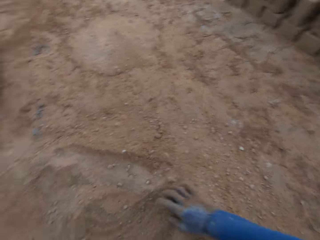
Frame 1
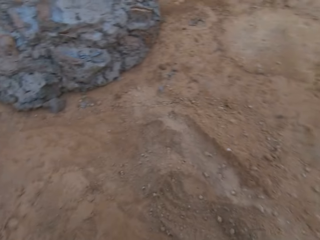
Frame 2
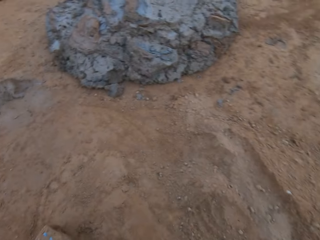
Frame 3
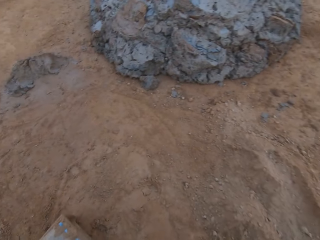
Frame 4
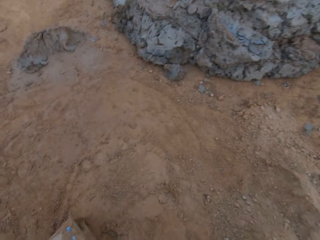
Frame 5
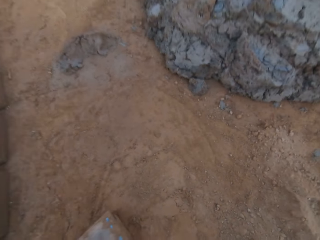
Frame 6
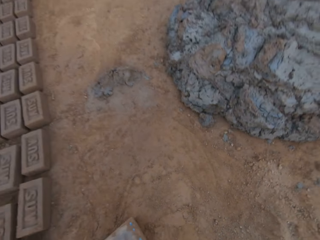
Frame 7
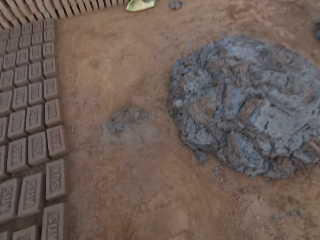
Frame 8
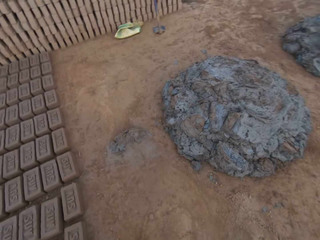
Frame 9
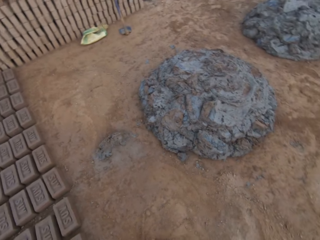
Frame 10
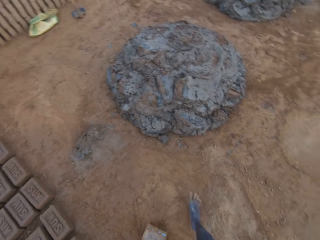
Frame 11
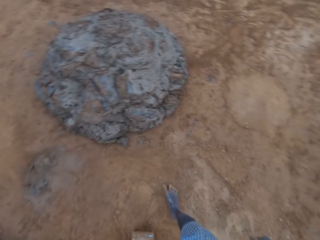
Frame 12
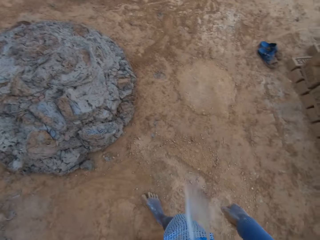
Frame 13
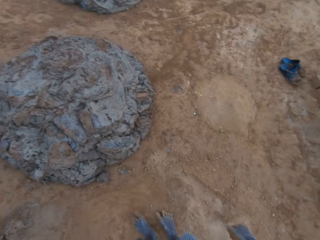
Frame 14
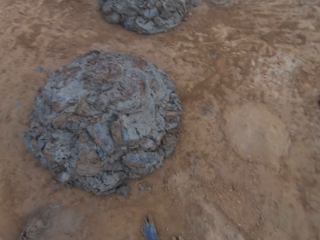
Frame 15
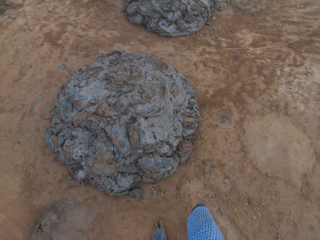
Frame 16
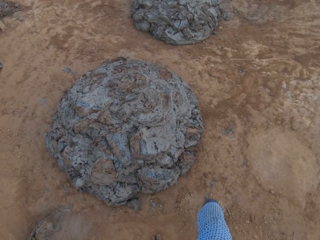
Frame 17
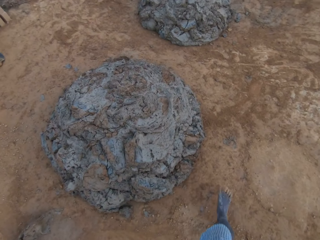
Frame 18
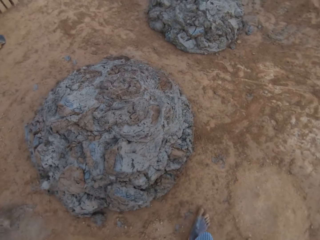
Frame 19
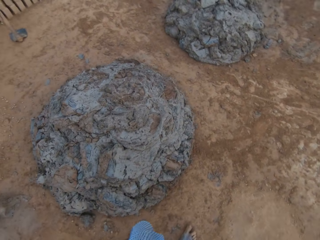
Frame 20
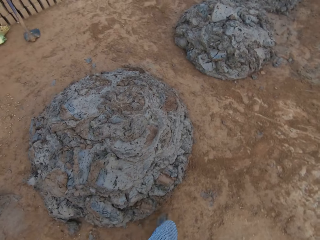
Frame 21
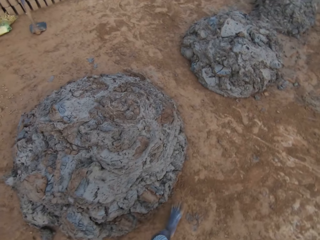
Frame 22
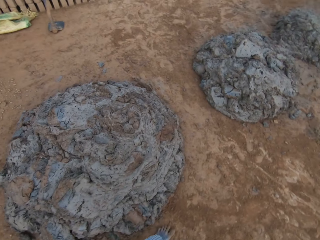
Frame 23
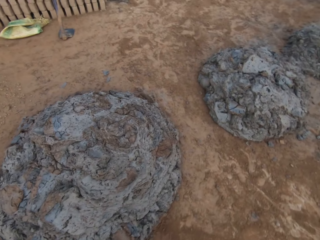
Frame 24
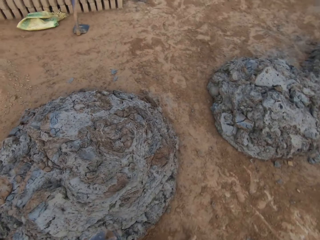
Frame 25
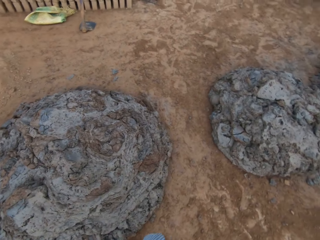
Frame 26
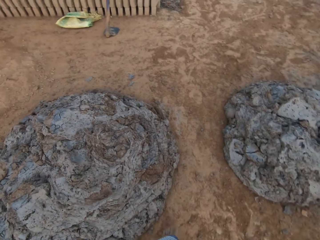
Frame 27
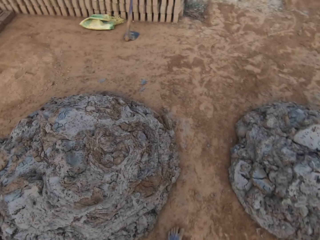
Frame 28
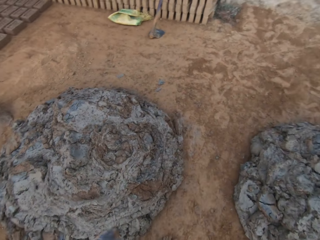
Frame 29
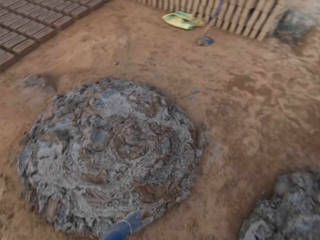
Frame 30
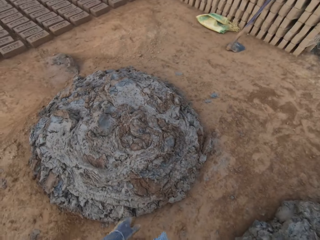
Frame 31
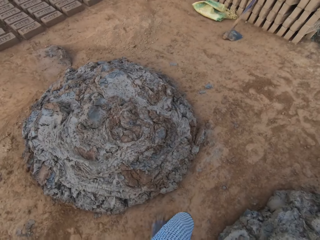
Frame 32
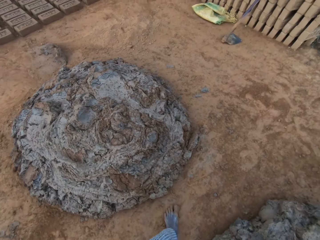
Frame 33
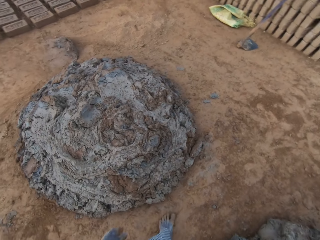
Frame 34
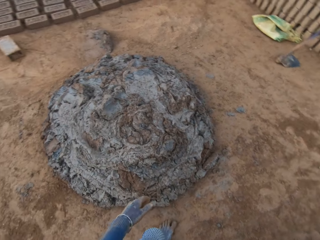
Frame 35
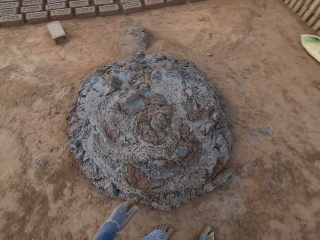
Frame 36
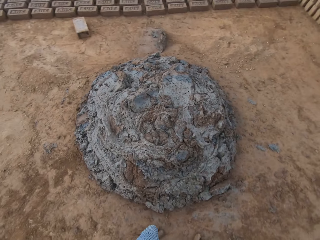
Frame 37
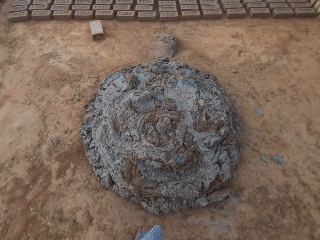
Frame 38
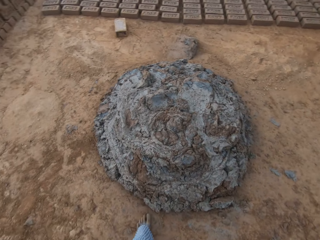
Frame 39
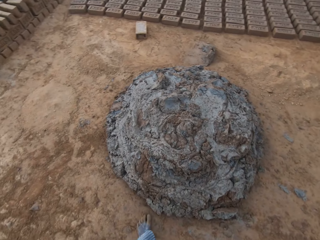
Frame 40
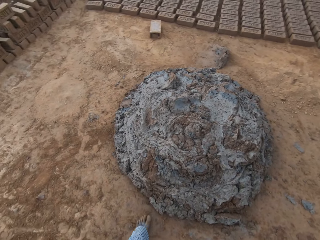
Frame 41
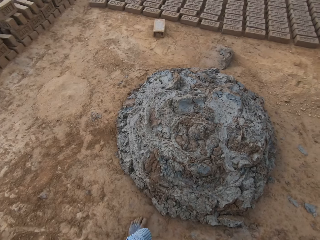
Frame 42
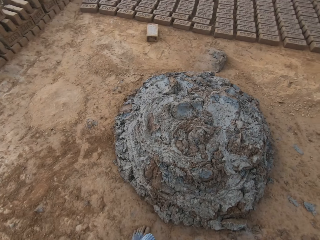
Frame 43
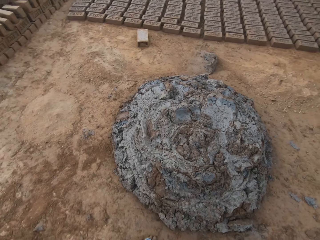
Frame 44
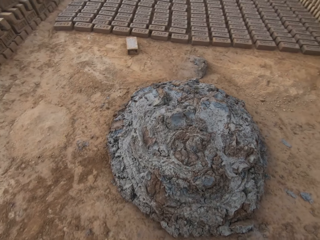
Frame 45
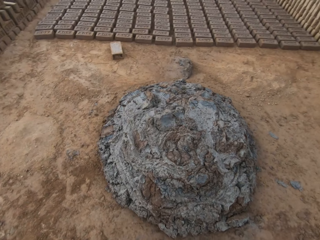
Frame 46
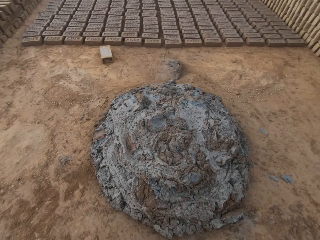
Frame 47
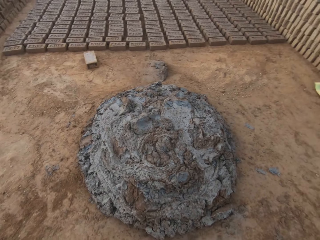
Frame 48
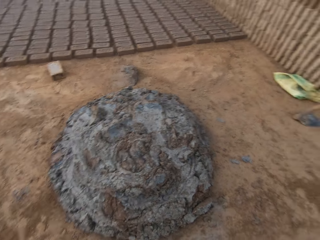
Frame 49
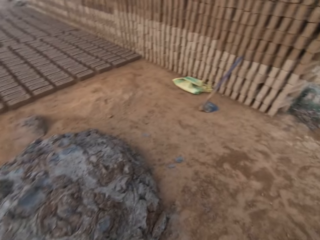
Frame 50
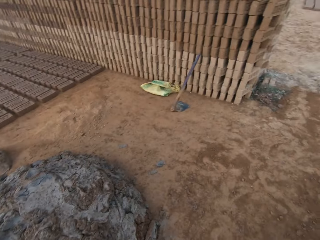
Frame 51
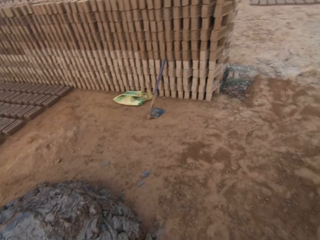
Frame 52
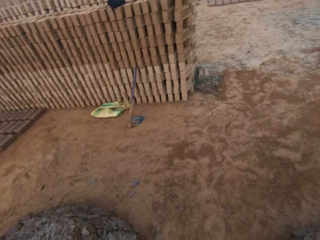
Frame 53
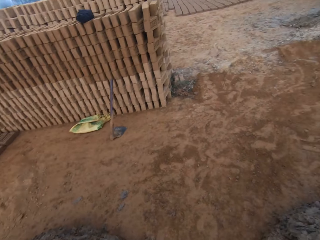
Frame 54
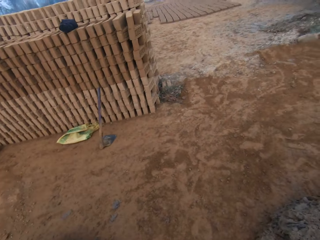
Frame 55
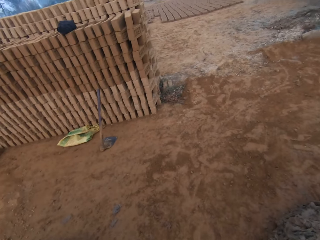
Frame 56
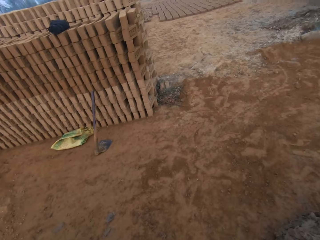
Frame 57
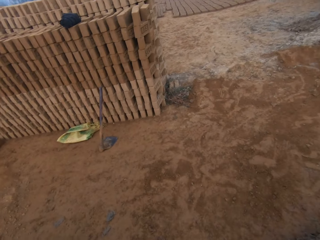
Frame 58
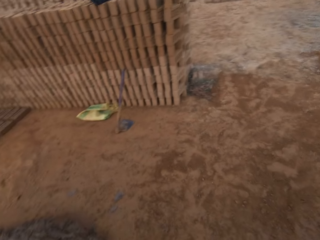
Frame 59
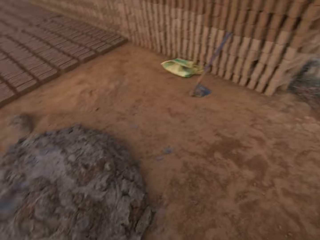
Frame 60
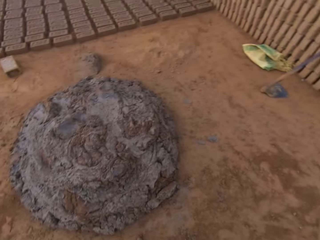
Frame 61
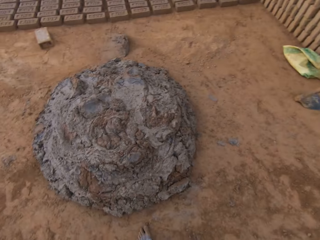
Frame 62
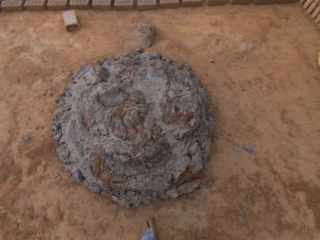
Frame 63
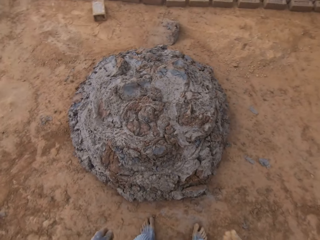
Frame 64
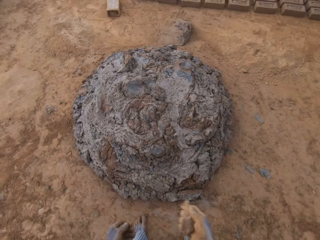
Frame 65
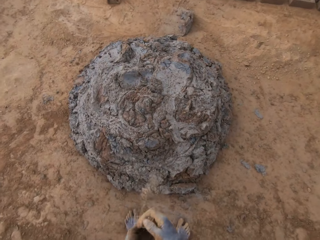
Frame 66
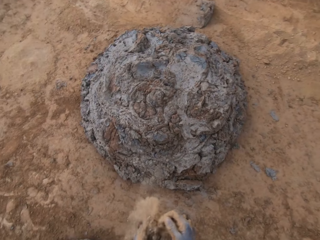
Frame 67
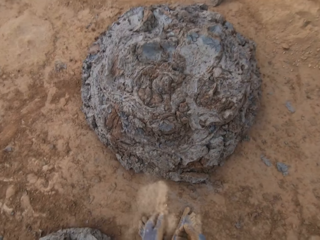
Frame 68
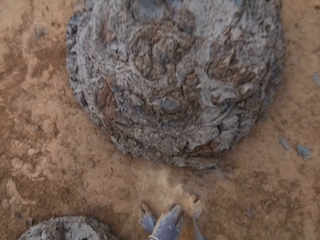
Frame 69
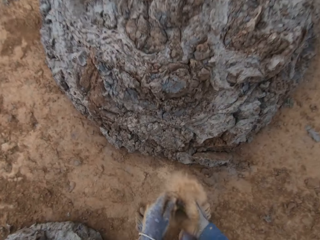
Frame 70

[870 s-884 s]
The camera wearer spits on the ground. They walk around a heap of concrete in the site. They look around.

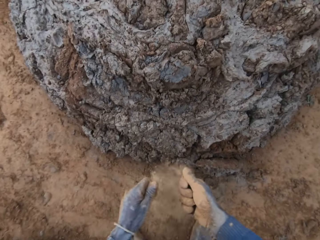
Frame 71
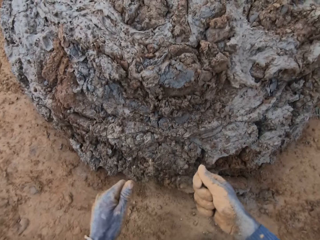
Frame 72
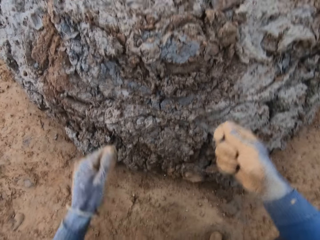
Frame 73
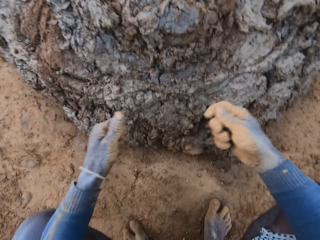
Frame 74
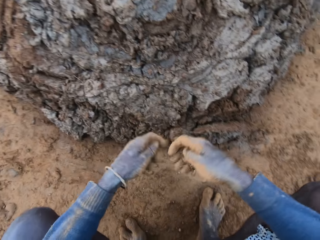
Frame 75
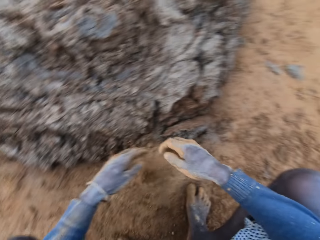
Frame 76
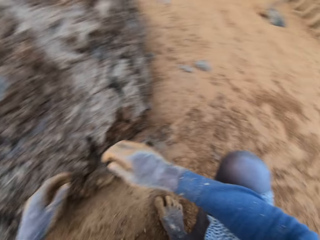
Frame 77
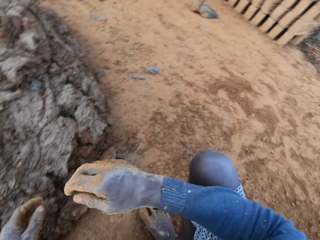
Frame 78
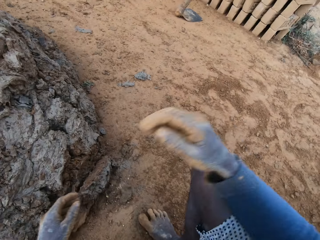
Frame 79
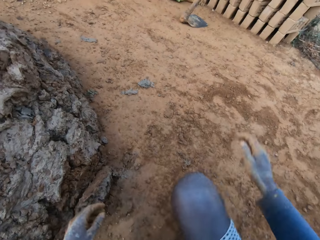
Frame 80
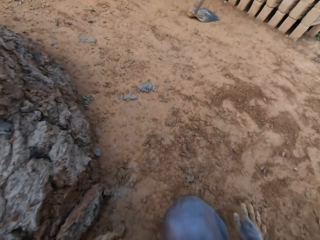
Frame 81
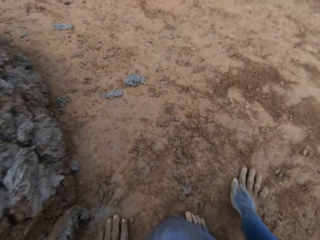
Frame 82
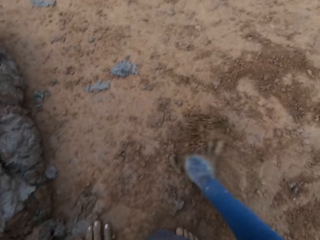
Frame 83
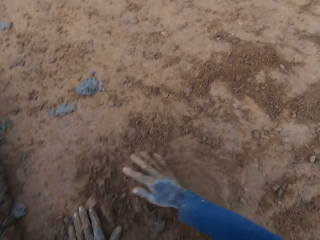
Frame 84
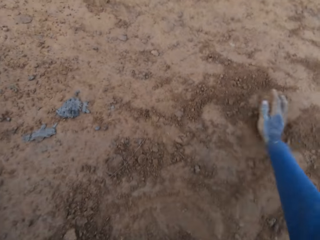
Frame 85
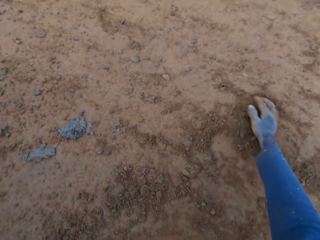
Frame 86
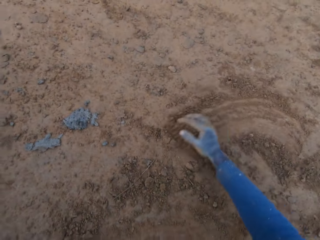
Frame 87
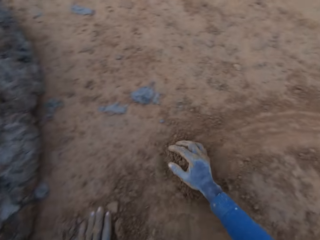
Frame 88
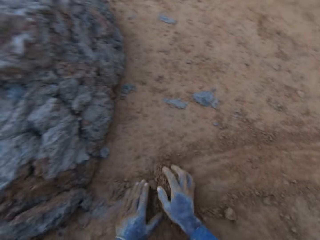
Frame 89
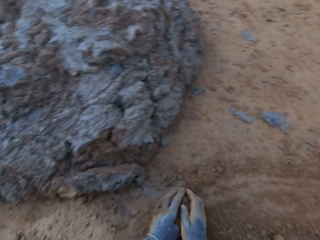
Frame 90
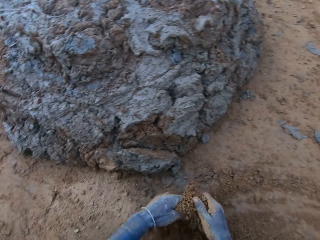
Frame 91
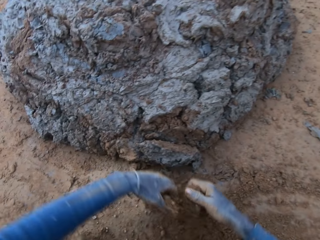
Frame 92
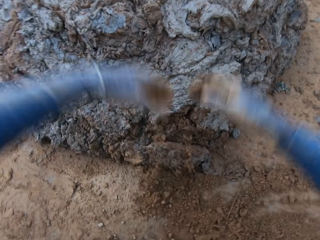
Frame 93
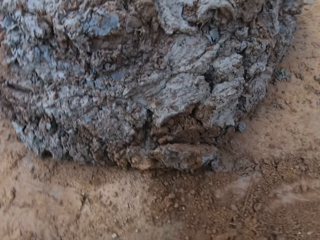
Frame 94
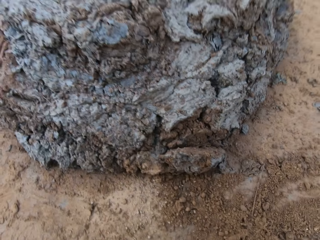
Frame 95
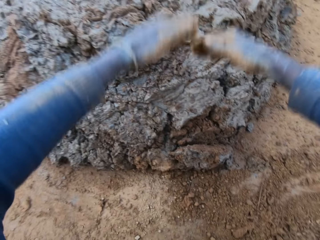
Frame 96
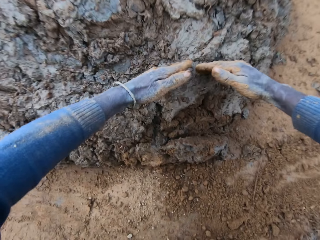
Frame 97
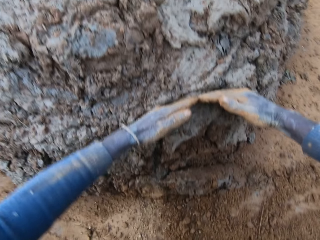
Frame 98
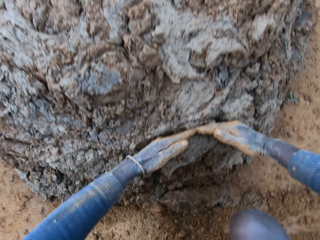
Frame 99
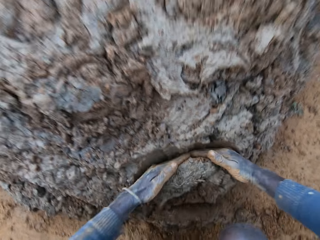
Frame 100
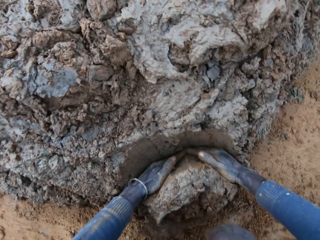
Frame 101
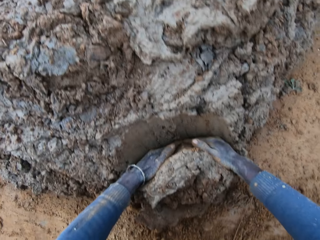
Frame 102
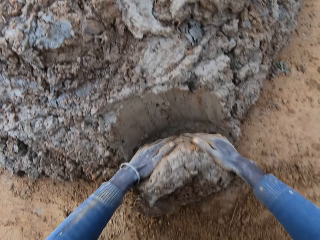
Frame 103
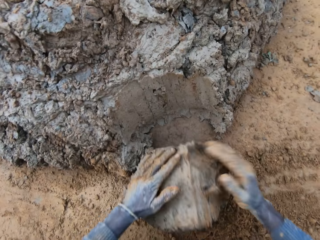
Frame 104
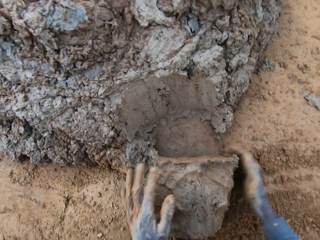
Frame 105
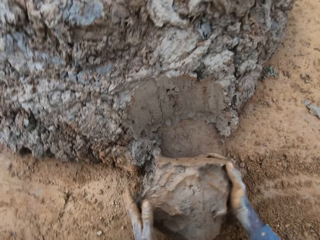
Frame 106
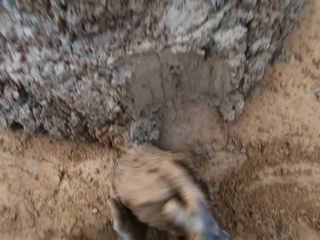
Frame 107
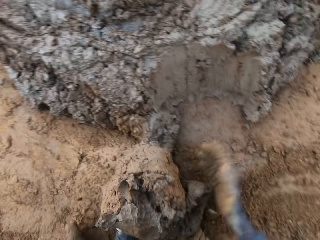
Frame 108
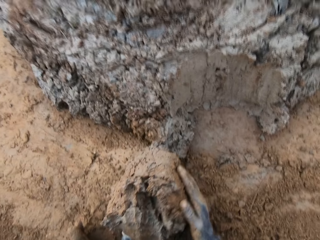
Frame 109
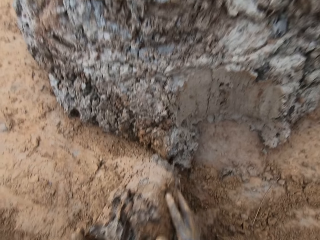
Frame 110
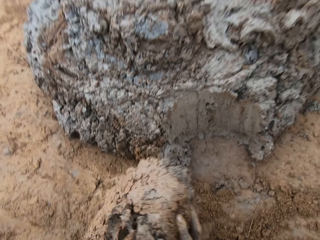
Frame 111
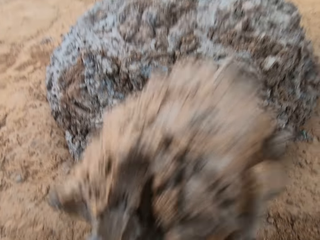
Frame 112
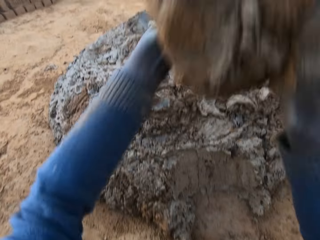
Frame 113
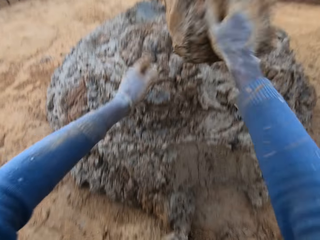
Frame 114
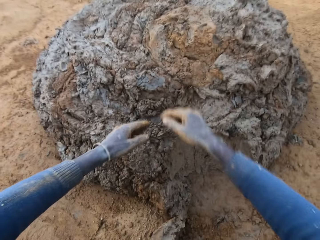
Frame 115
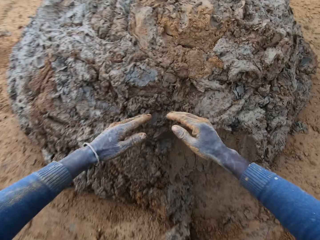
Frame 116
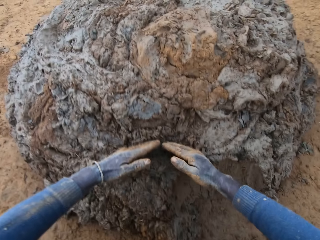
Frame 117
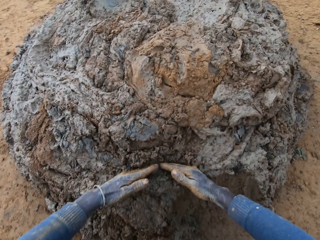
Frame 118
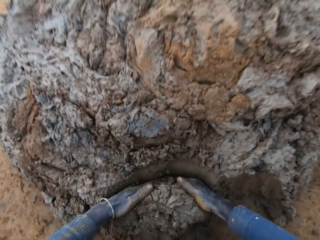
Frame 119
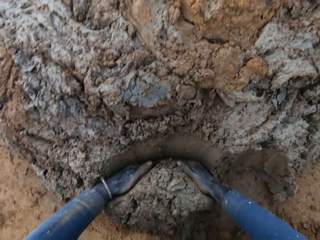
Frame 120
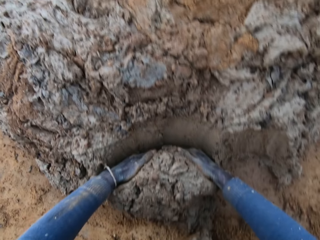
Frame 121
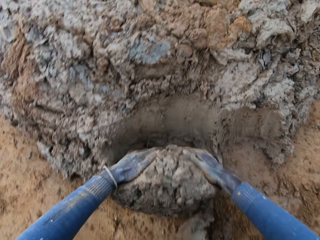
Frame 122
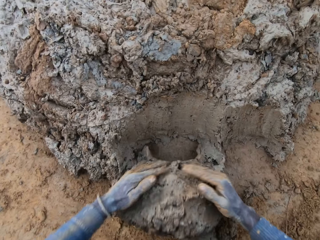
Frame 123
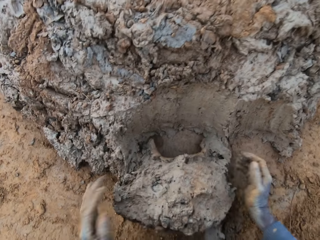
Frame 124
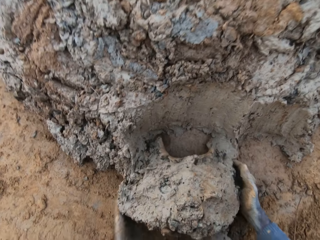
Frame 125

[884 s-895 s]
The camera wearer pours sand from his hands to the ground. He rubs his hands on the ground. He gathers sand with his hands from the ground. He takes the clay from the ground. He cuts a portion of the concrete from the heap of concrete with his hands. He drops the concrete in his hands on the heap of concrete. He cuts a portion of the concrete from the heap of concrete with his hands. He takes the clay from the ground.
